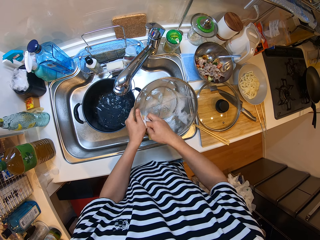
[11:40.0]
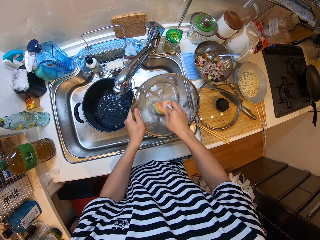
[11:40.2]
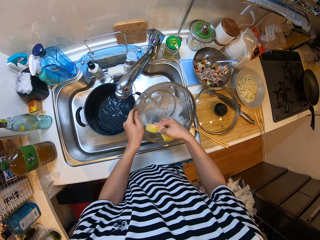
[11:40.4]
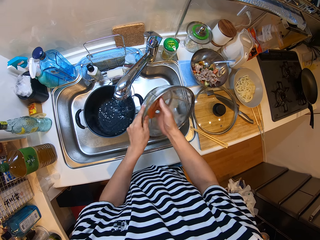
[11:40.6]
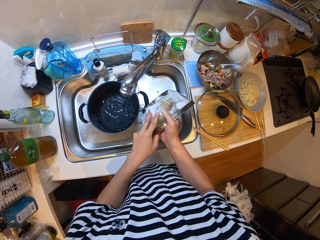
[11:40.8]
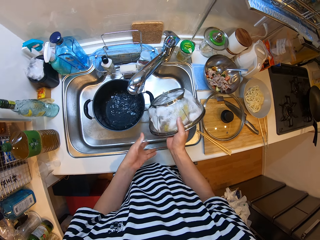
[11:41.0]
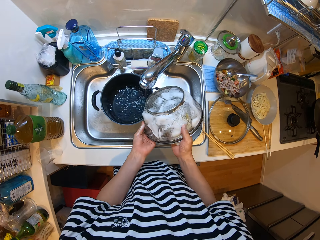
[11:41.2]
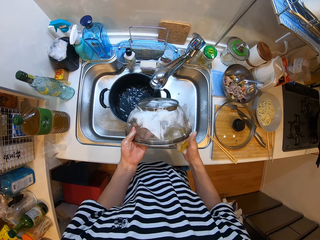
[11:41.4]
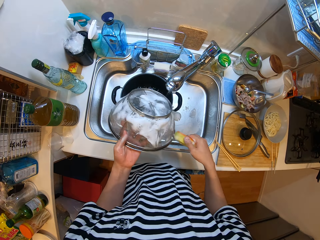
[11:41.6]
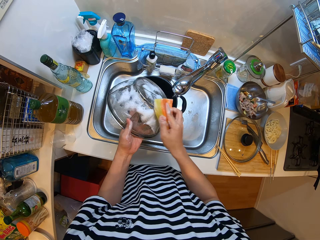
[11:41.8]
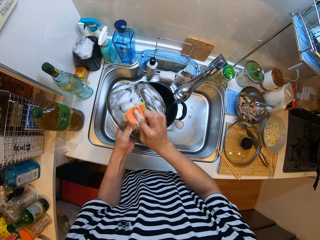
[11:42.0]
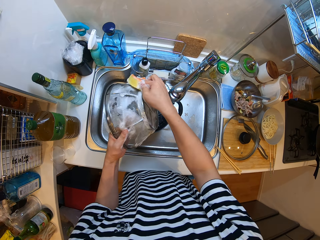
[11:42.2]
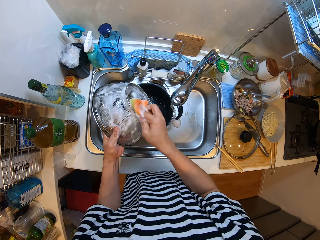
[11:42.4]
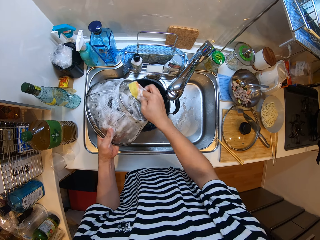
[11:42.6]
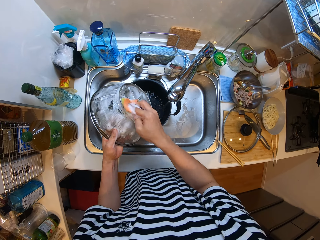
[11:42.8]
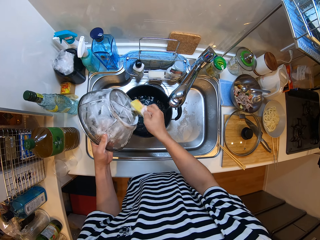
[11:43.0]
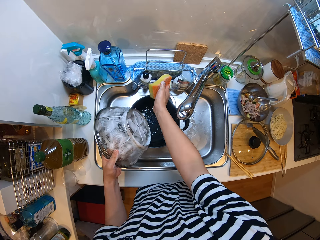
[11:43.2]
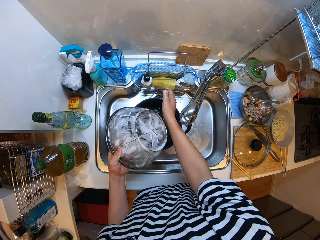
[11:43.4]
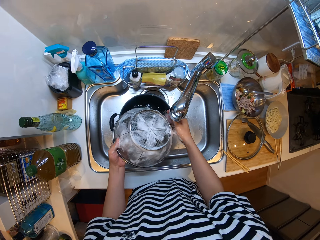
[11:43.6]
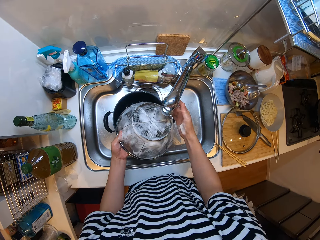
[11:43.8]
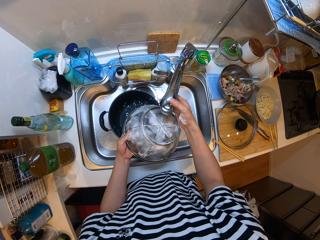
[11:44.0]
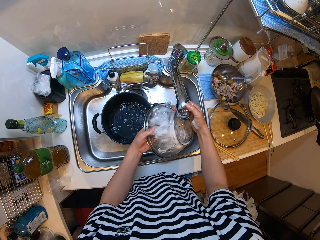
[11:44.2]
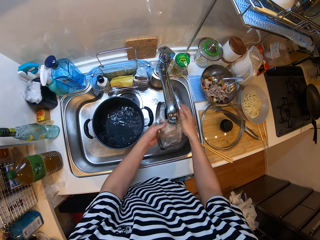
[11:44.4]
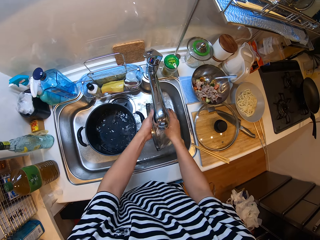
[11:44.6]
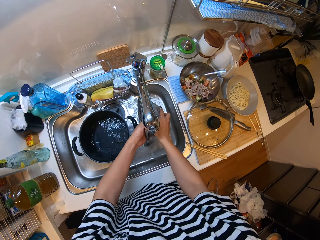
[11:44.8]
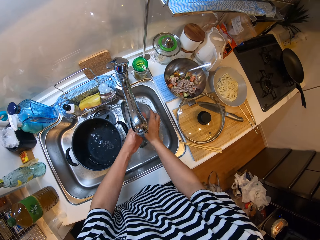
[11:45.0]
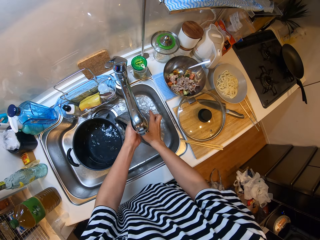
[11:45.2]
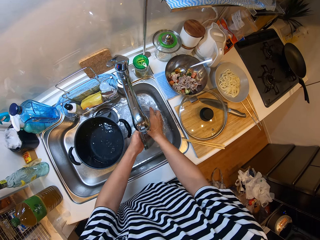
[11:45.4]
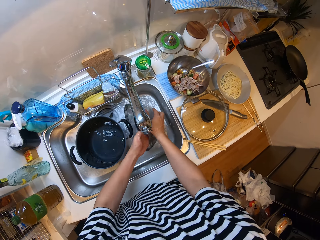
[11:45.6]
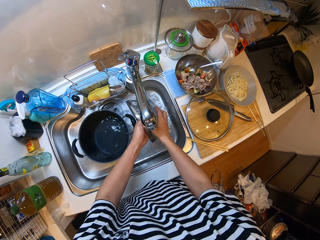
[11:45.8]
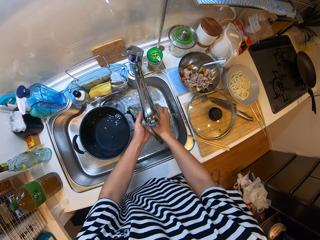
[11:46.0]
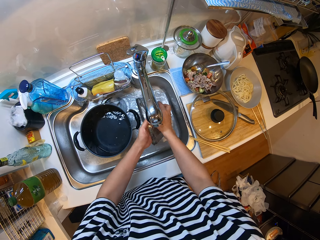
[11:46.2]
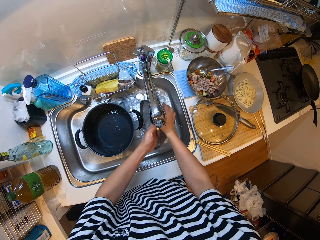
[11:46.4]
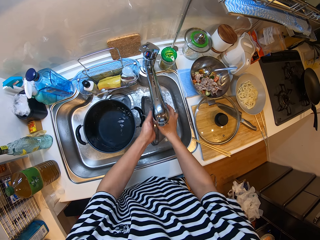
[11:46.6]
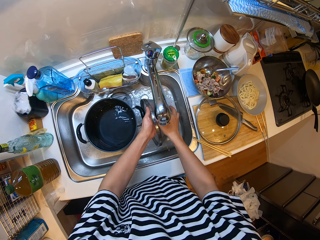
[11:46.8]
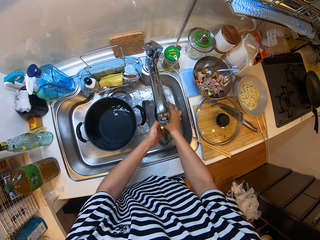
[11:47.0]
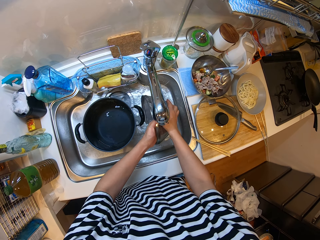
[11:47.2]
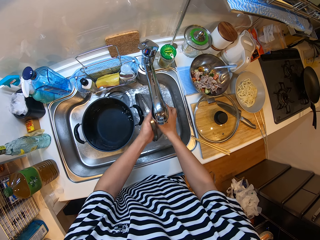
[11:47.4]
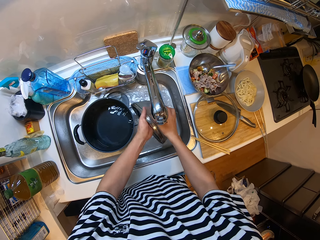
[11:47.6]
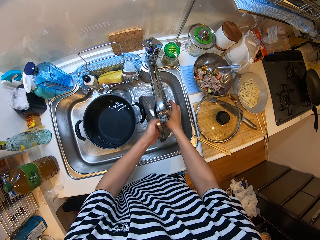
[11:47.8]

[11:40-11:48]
The camera wearer throws the sponge into the drainer. They rinse the sieve under the tap in the sink.
